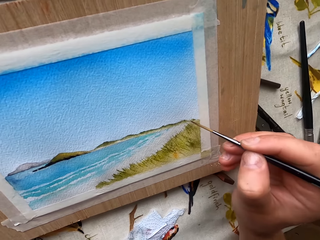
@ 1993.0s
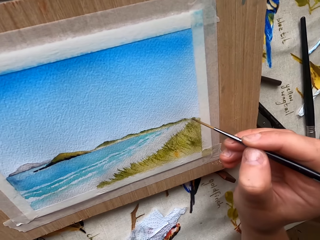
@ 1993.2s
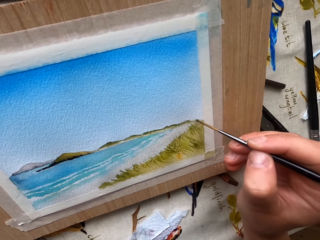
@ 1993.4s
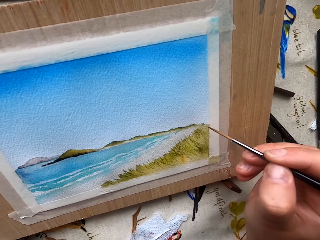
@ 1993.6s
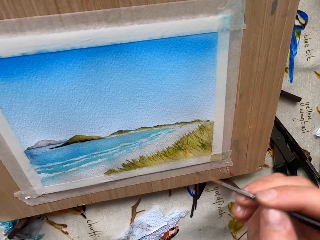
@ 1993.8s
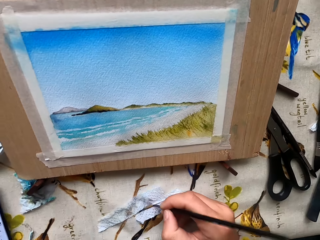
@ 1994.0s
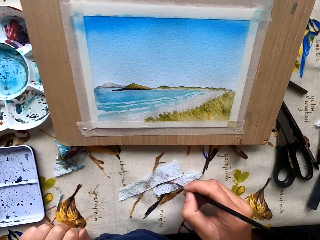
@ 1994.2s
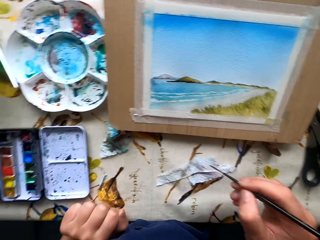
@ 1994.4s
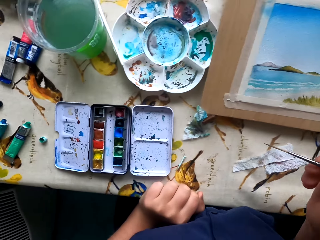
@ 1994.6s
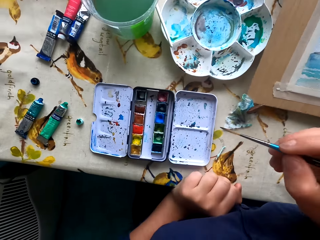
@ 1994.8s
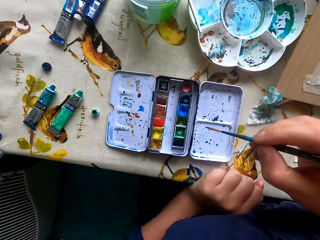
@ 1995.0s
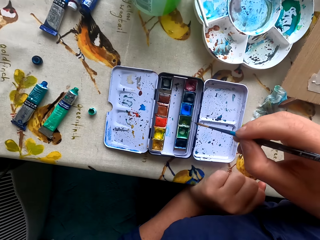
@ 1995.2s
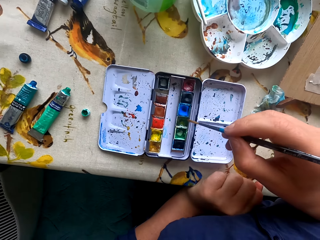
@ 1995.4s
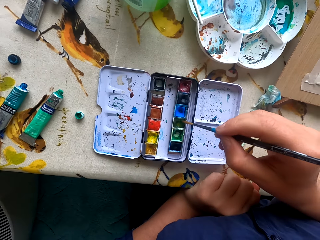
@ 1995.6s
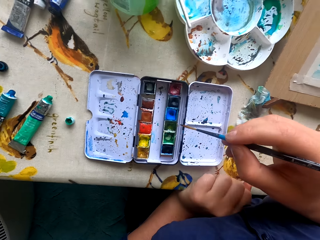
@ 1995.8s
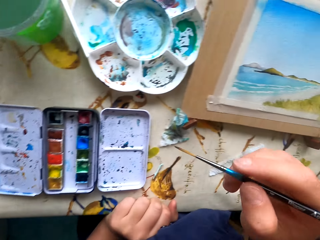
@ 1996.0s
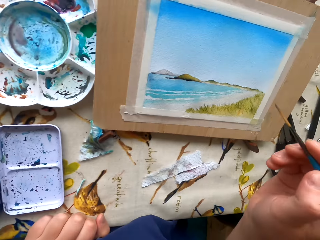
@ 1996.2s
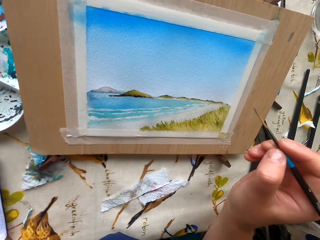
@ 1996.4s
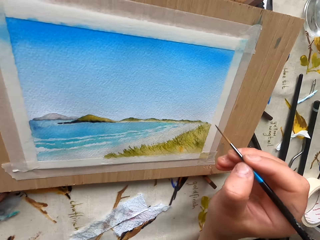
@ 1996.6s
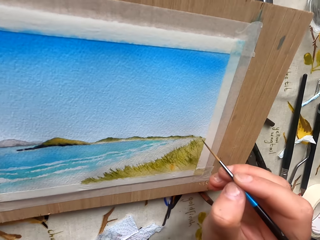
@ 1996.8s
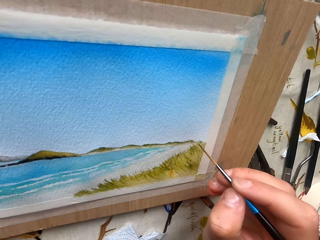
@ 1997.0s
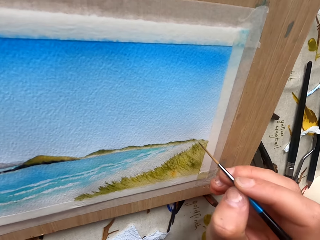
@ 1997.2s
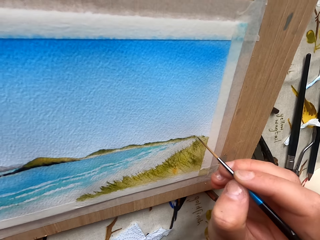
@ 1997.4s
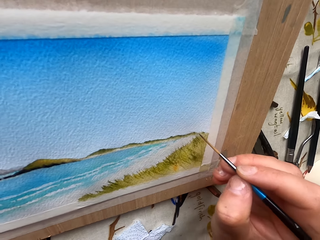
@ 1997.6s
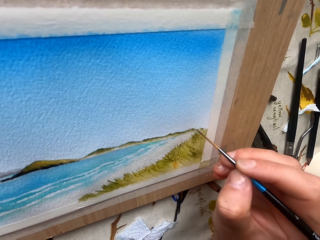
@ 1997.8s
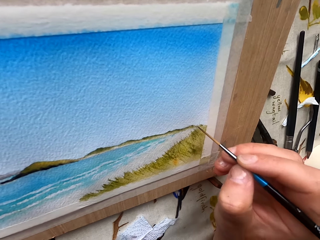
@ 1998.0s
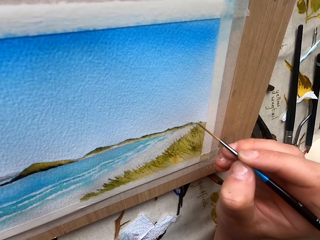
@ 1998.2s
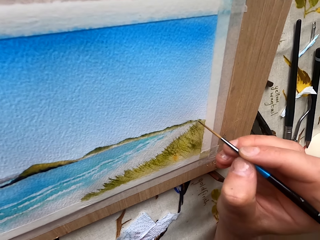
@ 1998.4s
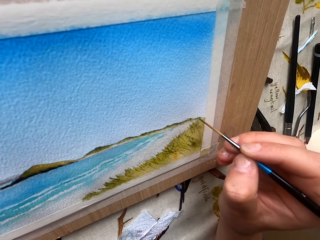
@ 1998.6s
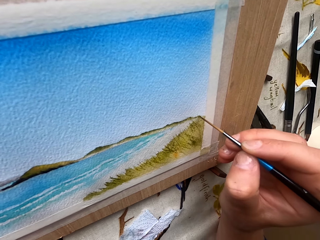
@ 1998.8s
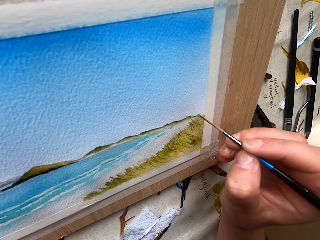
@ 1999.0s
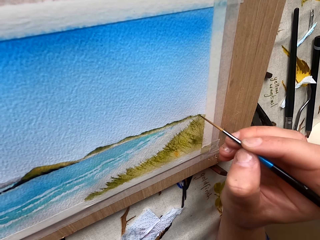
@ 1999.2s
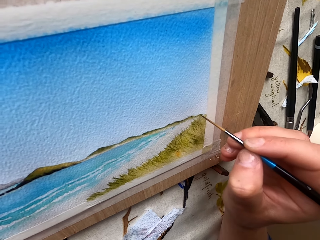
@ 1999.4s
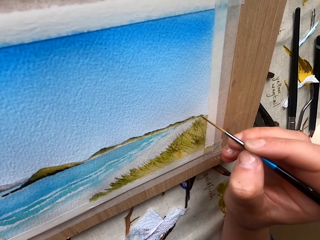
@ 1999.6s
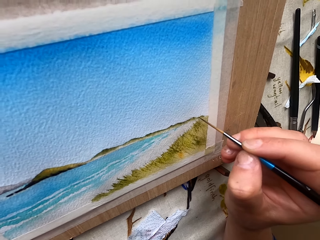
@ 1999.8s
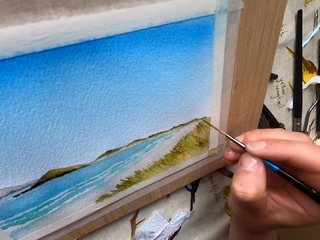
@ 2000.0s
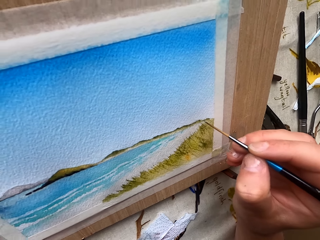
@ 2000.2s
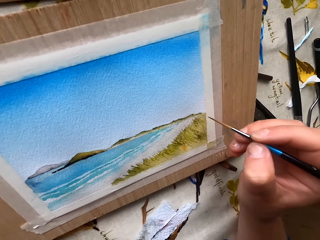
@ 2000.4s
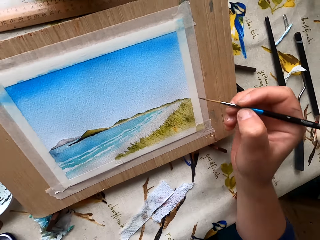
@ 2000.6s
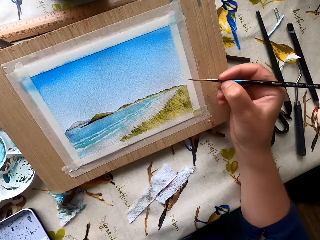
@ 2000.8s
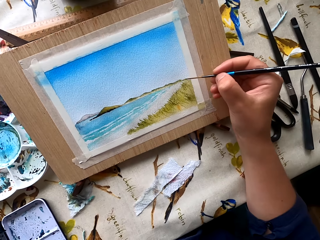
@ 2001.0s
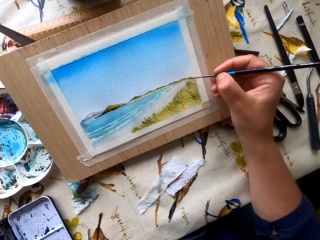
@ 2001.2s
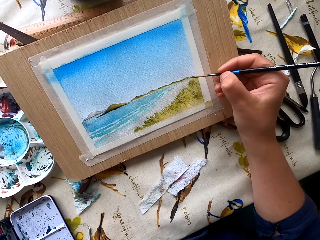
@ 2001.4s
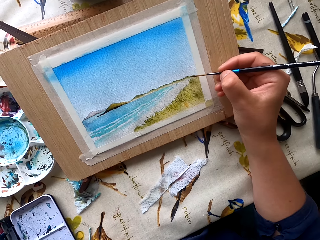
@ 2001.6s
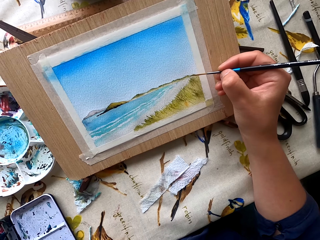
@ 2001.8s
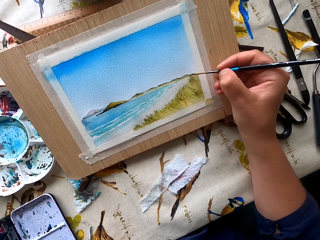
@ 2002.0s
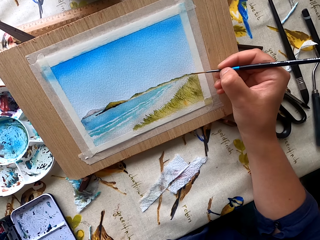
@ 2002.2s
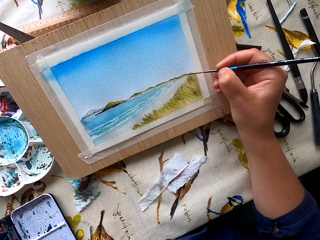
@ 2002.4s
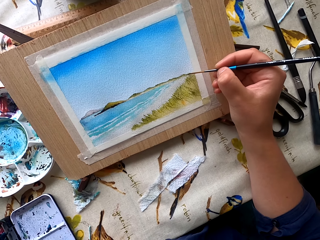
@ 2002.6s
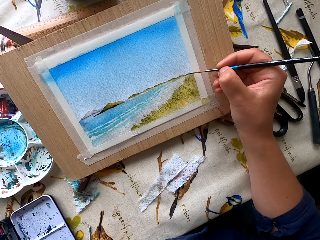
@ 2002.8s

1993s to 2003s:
The camera wearer draws with the painting brush. They wipe the pen brush with a paper. They hit the painting brush on the paper. They rub the pen brush in the ink container. They scoop the colors with the painting brush. They paint a picture with the pen brush.

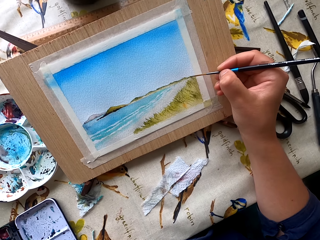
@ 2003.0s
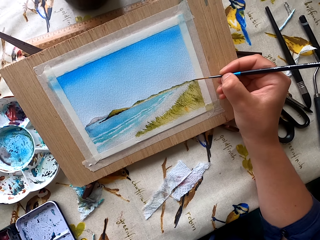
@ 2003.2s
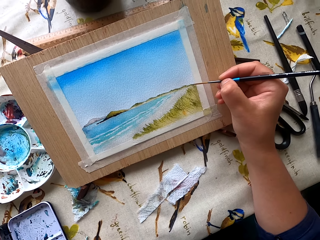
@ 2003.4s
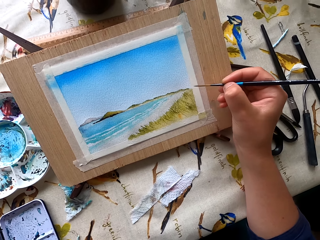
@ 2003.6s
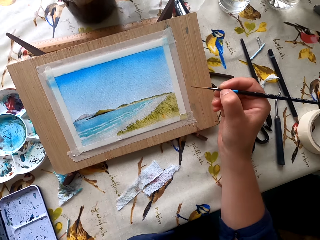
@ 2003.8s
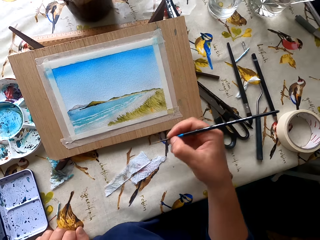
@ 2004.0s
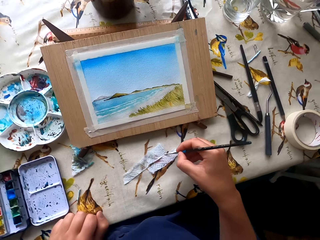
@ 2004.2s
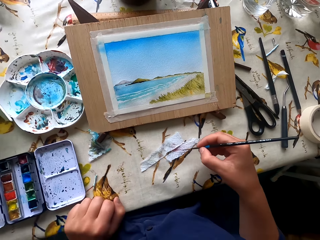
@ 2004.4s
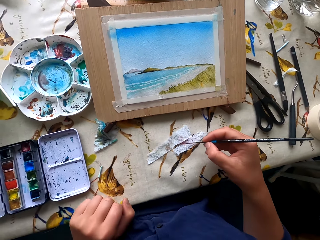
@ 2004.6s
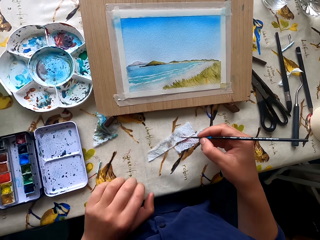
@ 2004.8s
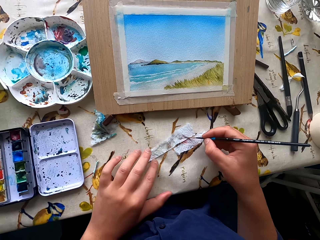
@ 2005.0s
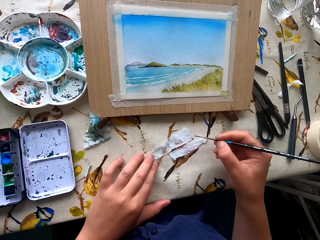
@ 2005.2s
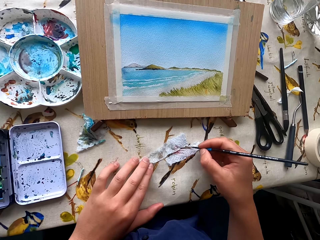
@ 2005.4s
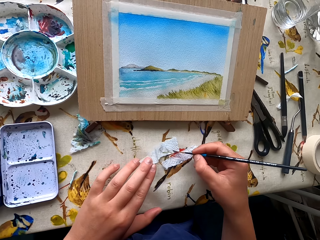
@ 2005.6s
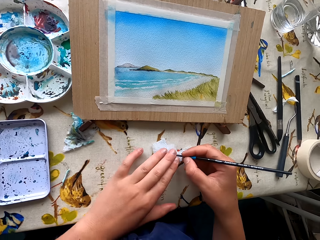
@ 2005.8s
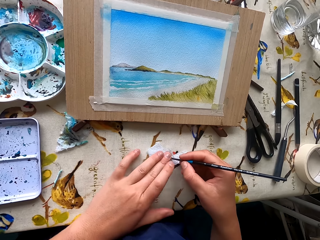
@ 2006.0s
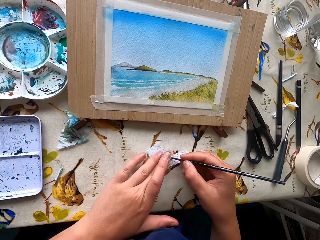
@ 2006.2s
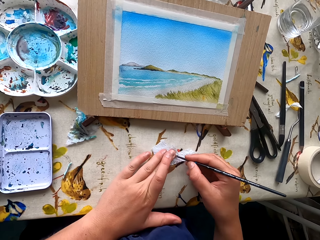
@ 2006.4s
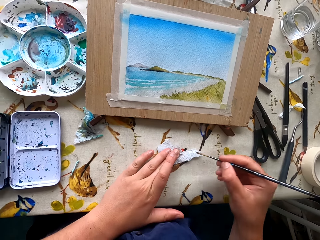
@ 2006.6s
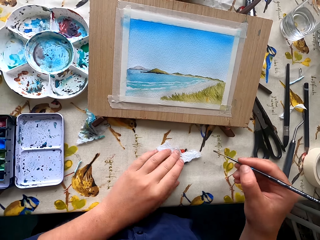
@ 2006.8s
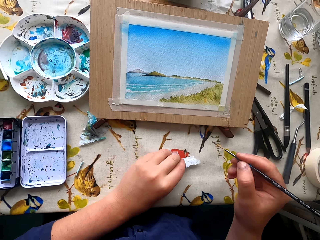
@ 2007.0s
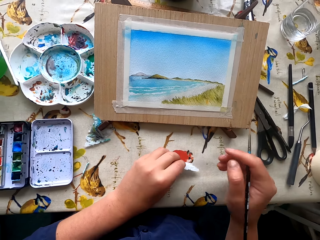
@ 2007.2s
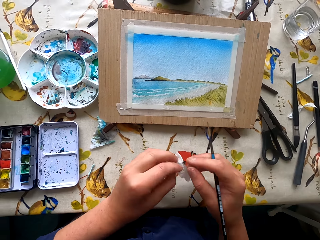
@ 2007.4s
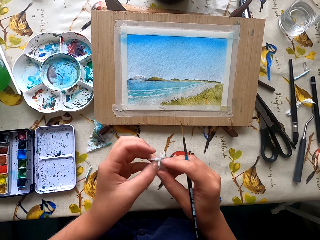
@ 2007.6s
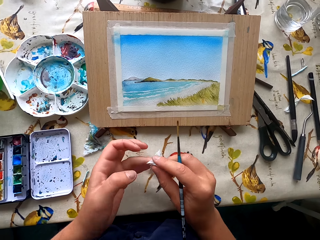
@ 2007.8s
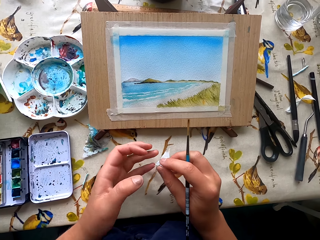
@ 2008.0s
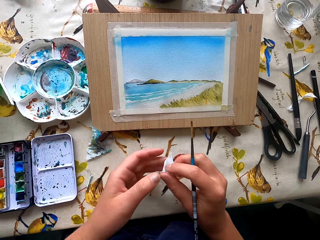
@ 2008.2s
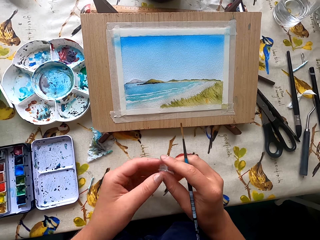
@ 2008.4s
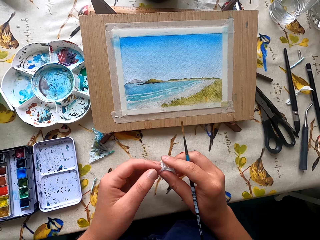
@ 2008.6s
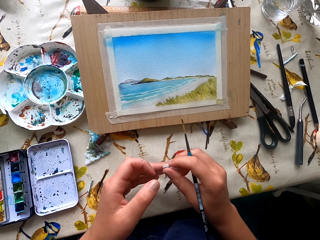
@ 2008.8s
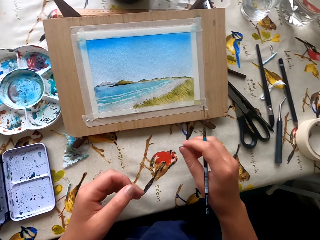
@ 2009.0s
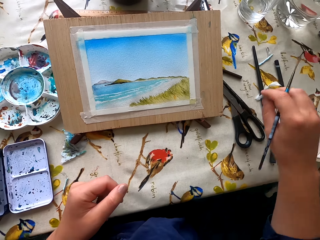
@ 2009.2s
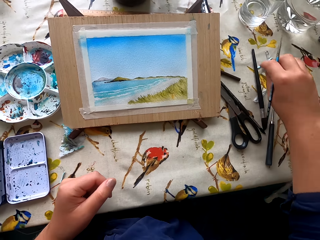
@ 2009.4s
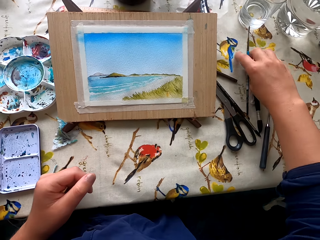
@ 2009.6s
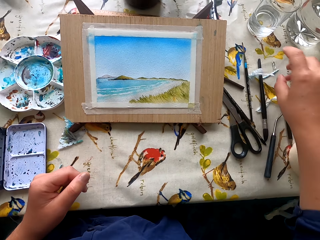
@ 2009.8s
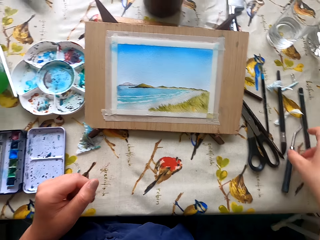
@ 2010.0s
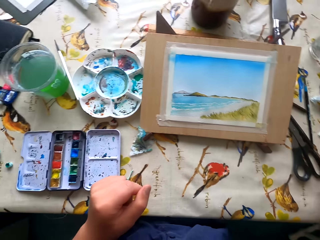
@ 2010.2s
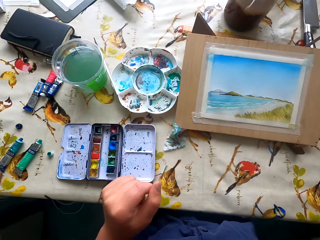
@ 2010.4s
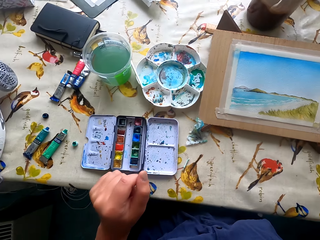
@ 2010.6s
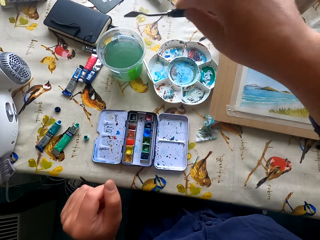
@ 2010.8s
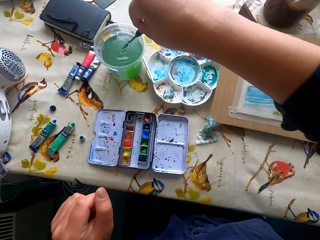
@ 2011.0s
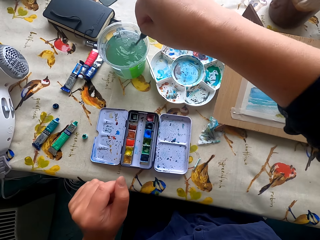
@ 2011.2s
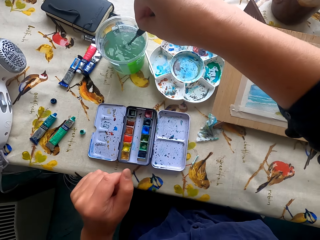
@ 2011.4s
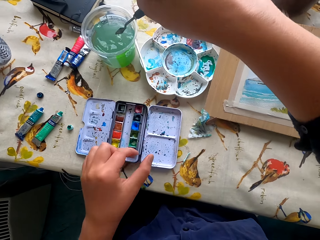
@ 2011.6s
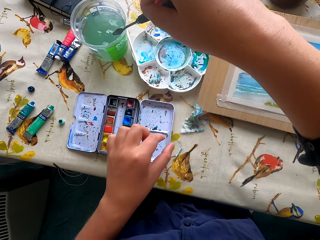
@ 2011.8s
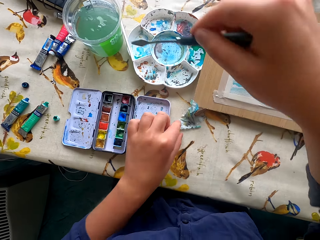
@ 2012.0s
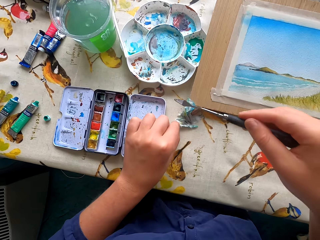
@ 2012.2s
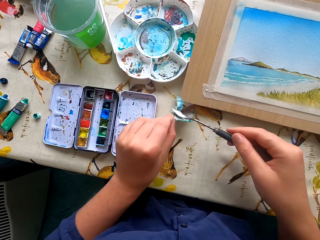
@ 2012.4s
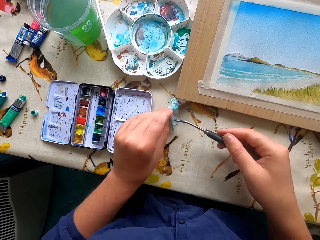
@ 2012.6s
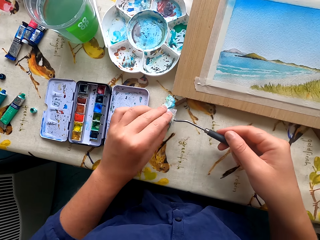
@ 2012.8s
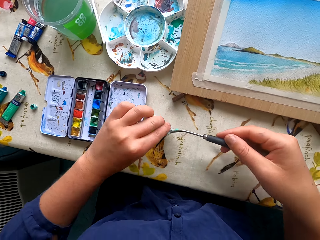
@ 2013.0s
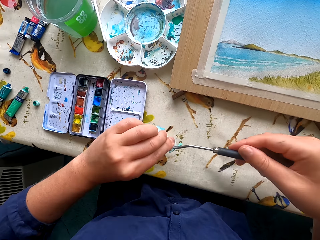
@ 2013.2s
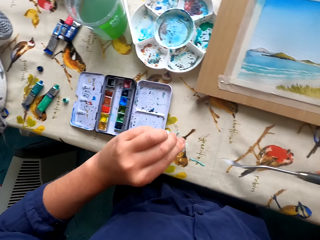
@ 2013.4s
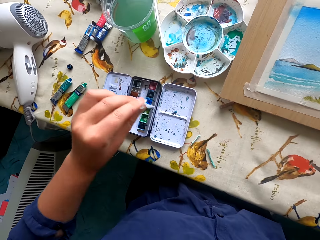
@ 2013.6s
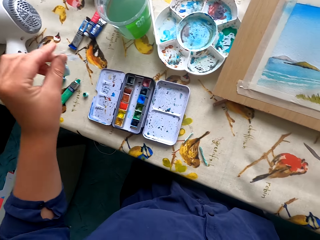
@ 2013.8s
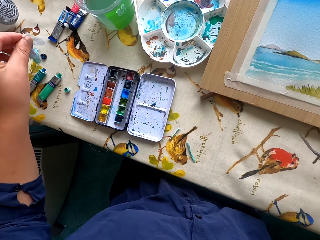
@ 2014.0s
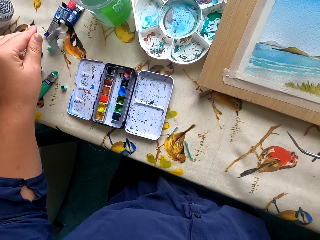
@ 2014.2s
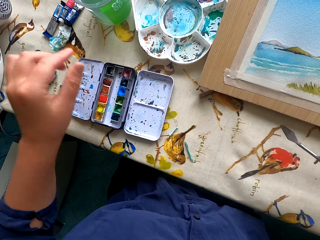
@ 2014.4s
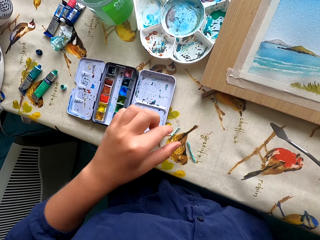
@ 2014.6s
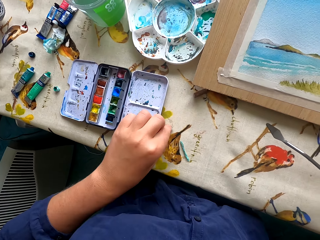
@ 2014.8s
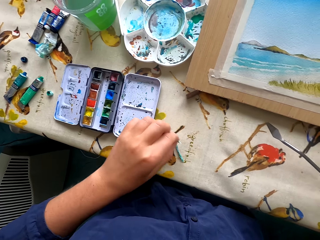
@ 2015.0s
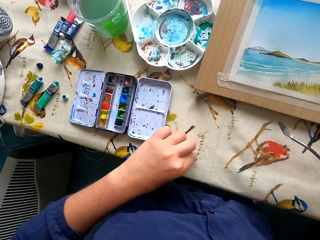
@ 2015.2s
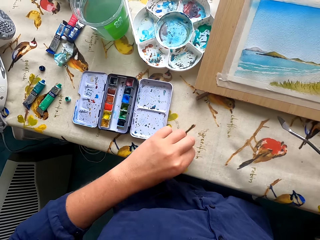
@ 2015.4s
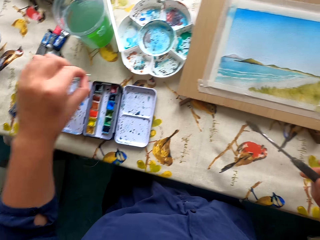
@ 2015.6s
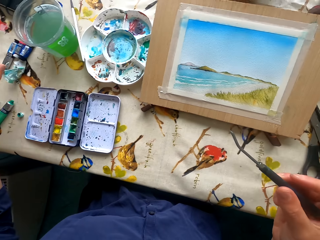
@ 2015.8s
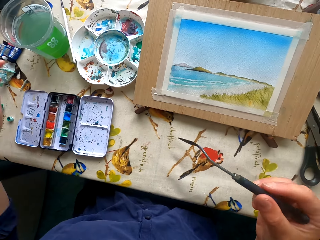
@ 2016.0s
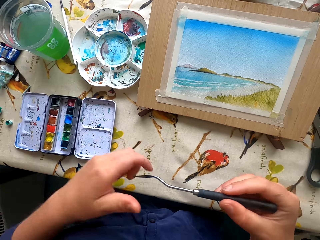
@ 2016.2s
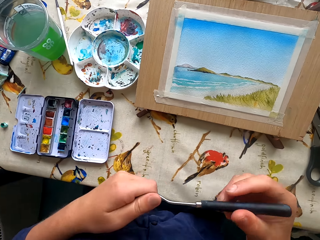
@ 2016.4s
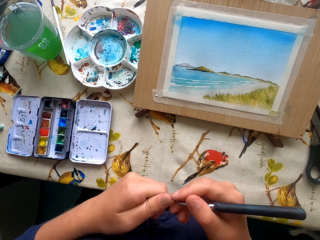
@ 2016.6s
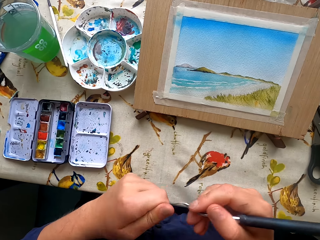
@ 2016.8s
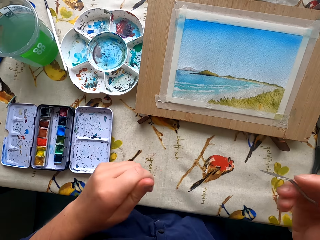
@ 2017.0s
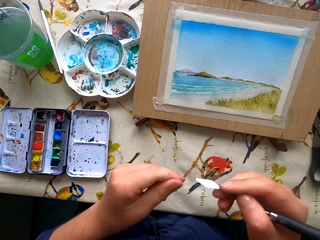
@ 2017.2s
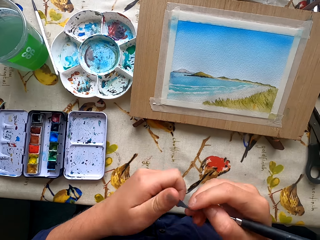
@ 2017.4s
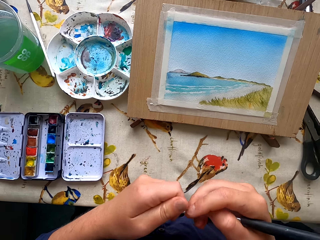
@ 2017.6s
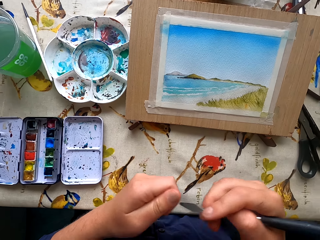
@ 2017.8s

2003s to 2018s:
The camera wearer hits the painting brush on the paper. They wipe the pen brush with a paper. They fold the paper. They put the paper and the pen brush aside on top of the table. They put the painting brush or paint scraper in the tin with water. They wipe the paint scraper with a paper. They drop the paper on the table. They pick up the paper on the table. They put the papers aside. They wipe the tip of the paint scraper with a hand. They touch something.
